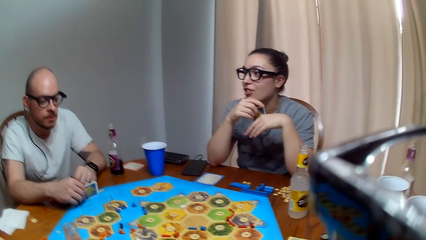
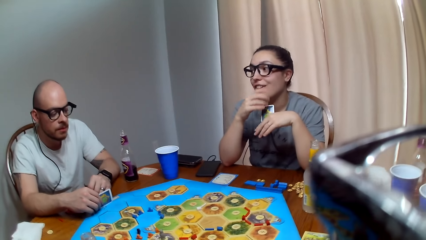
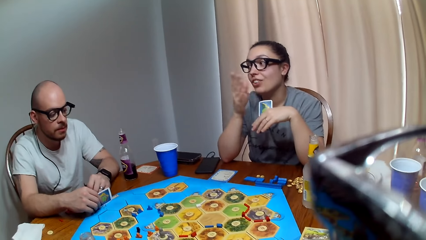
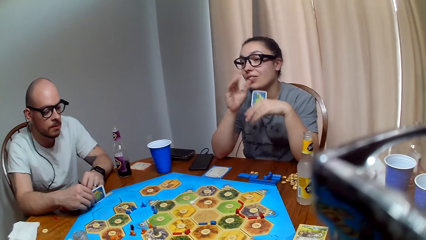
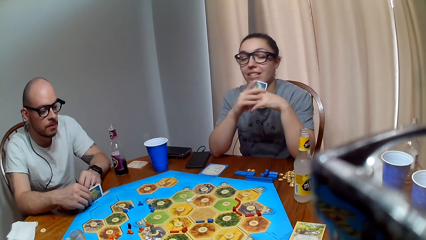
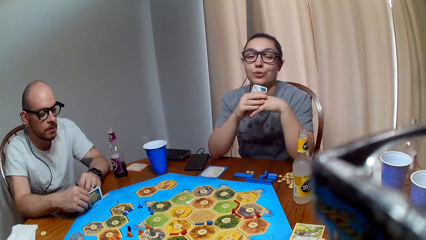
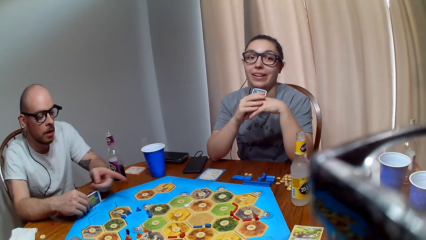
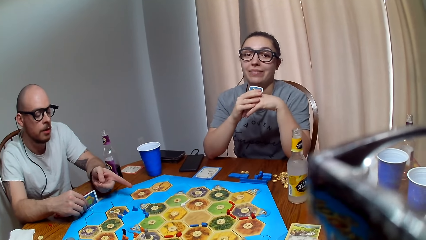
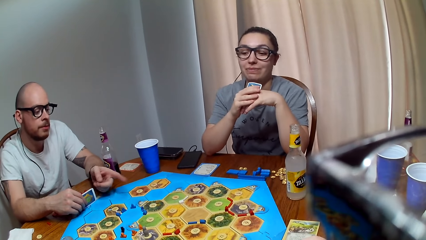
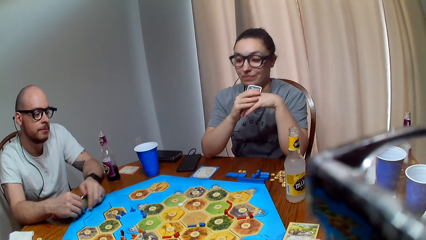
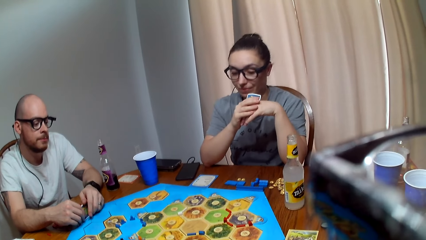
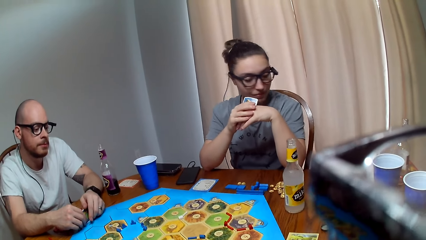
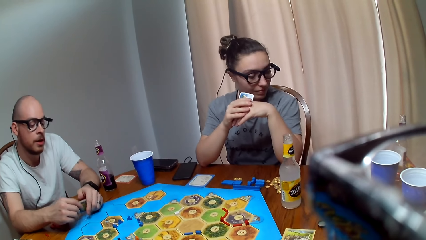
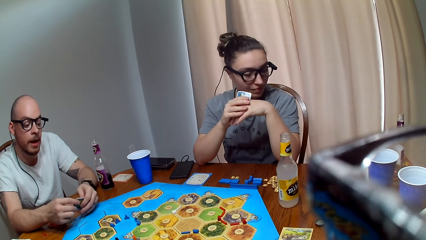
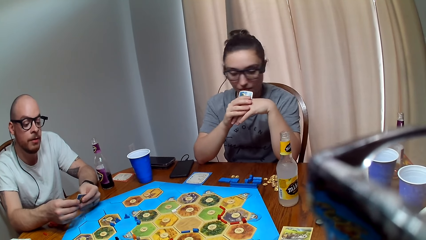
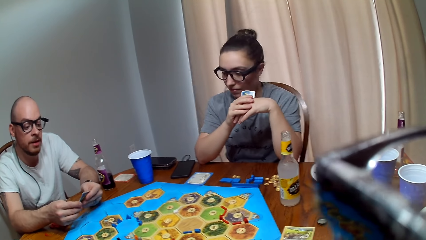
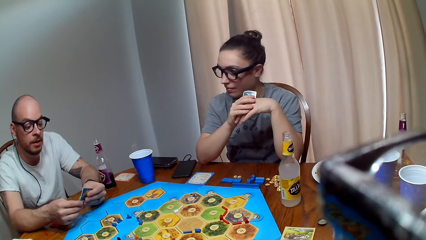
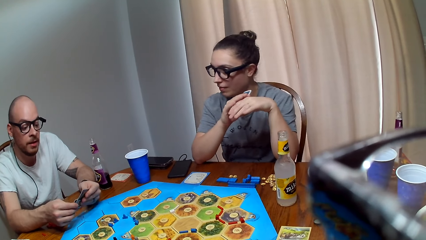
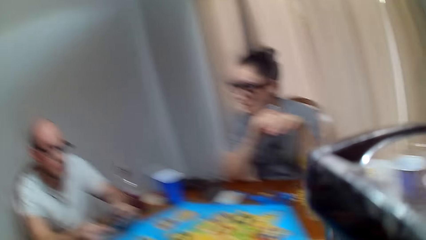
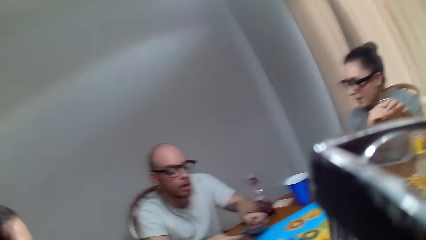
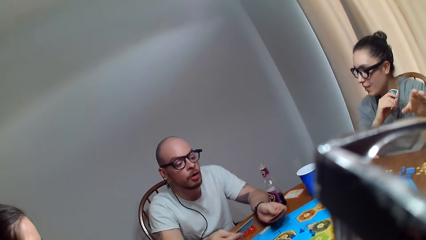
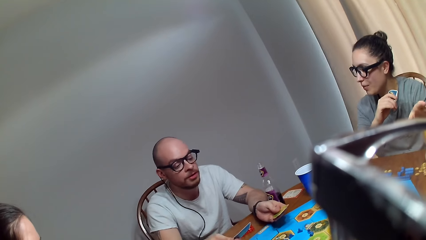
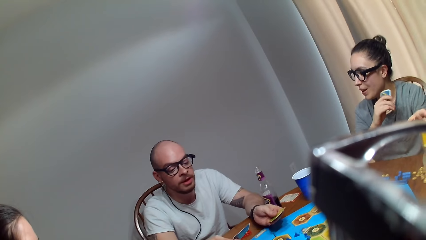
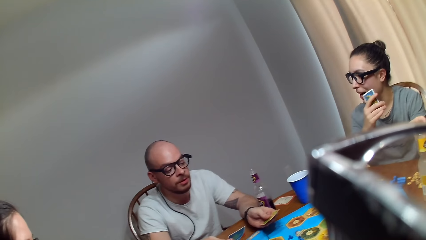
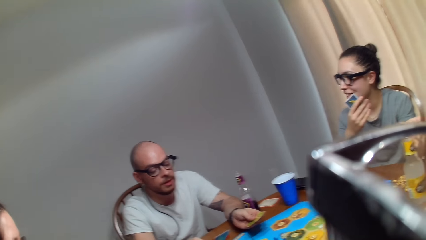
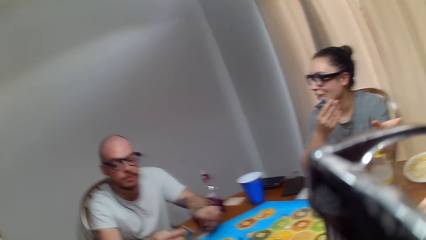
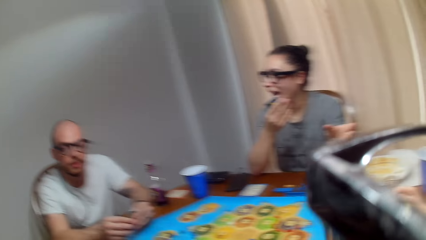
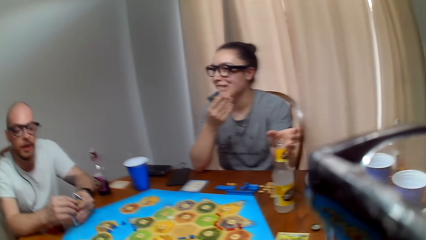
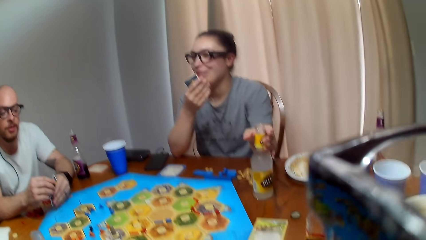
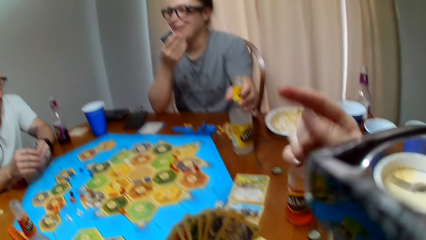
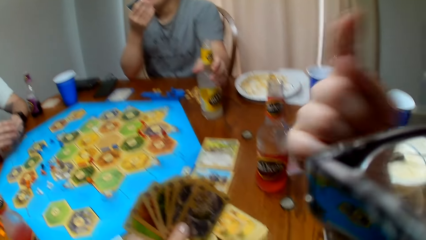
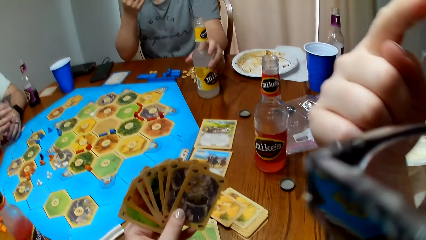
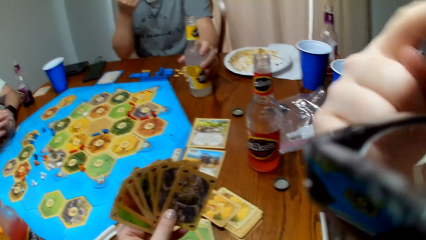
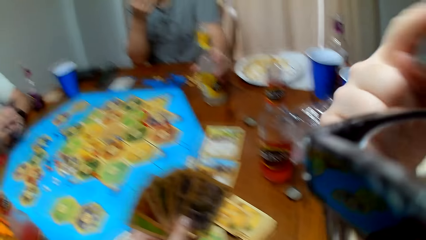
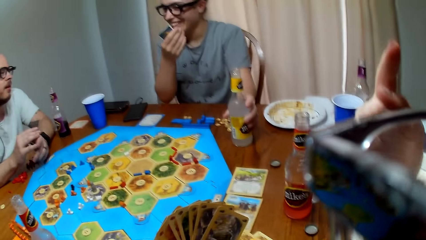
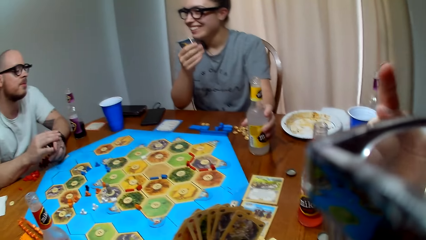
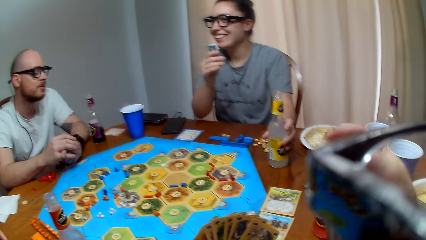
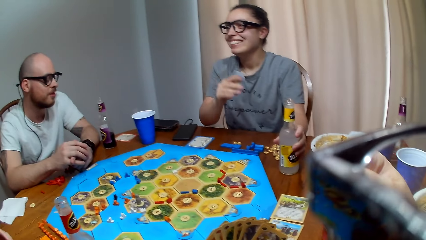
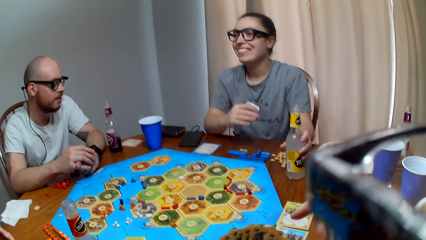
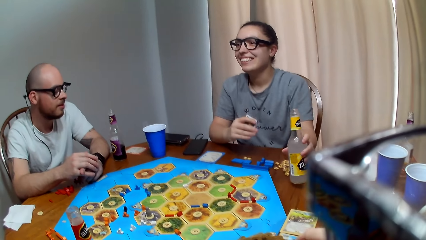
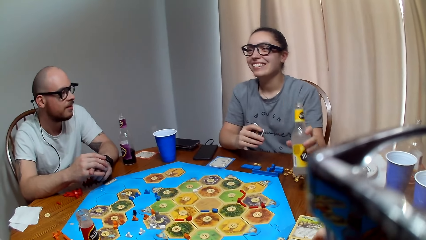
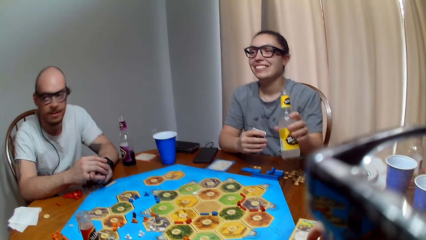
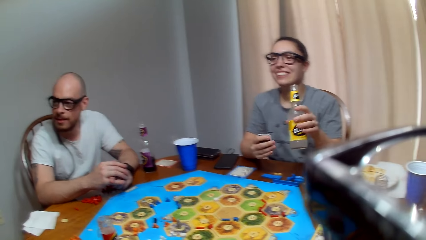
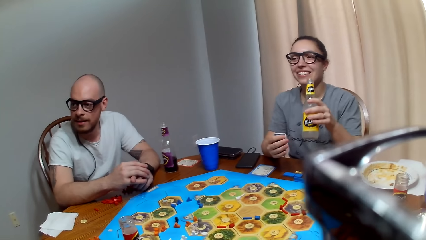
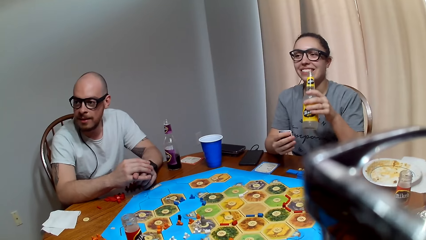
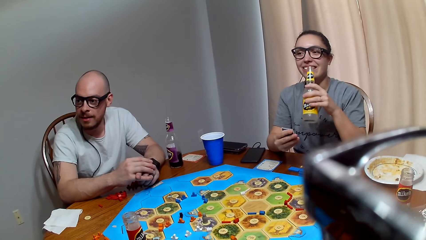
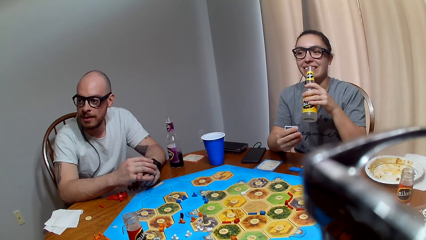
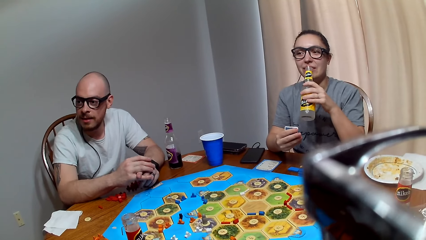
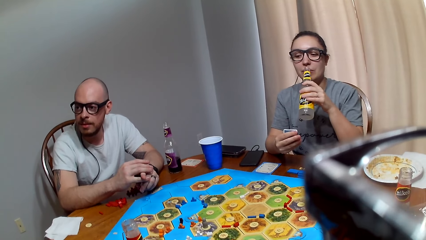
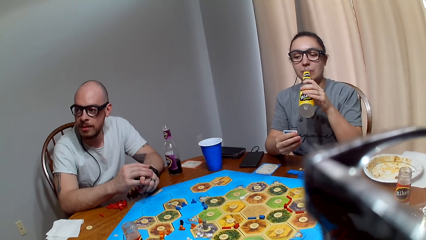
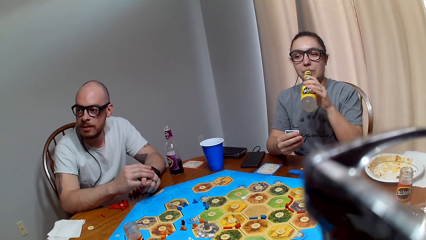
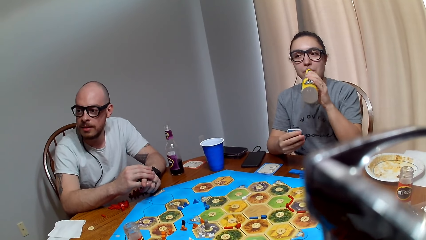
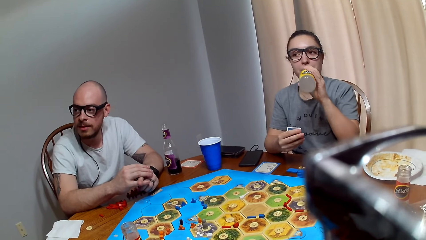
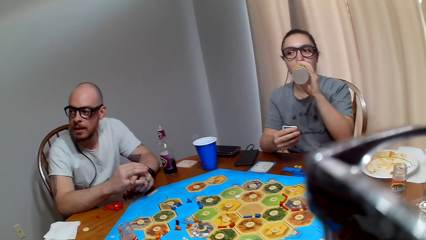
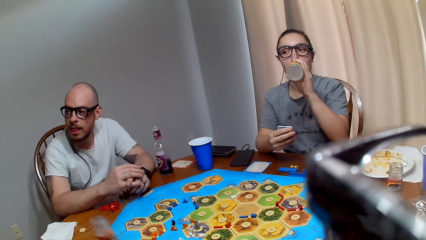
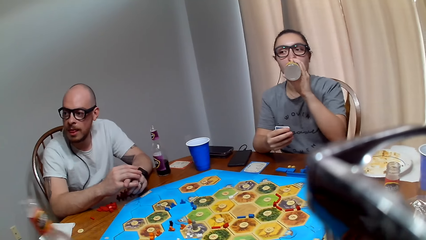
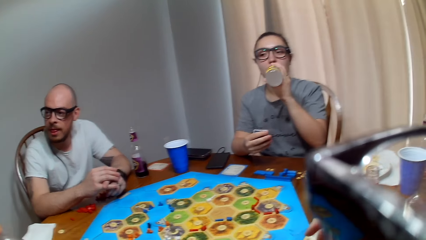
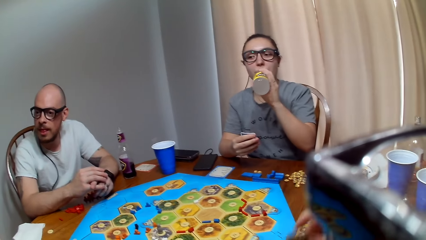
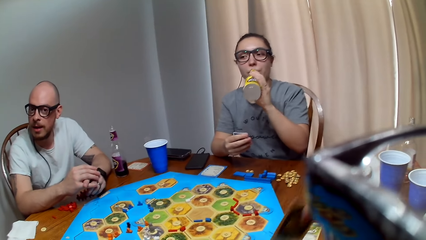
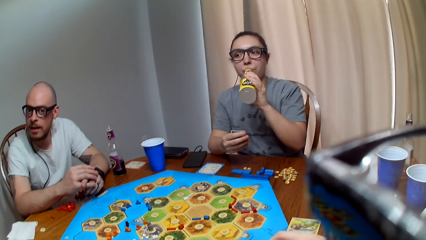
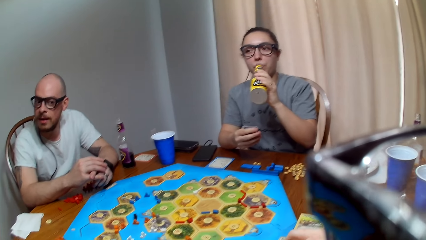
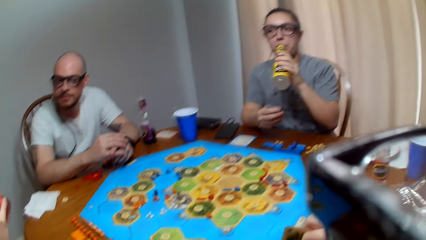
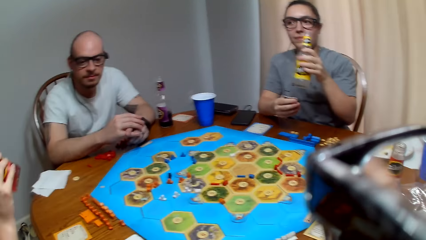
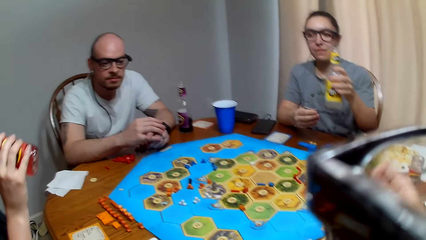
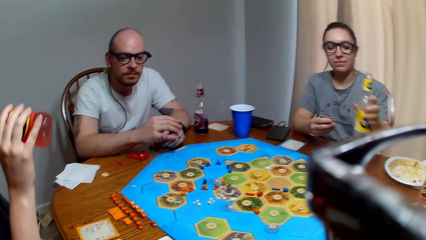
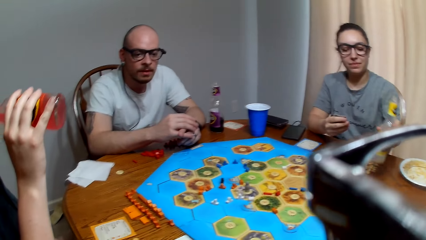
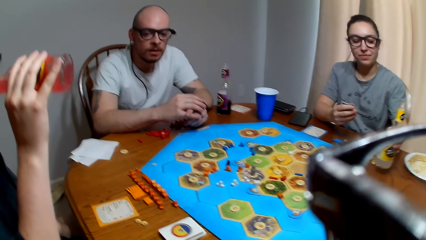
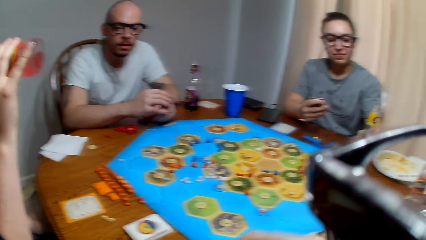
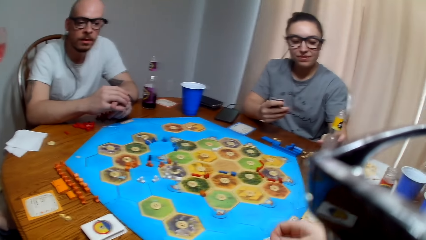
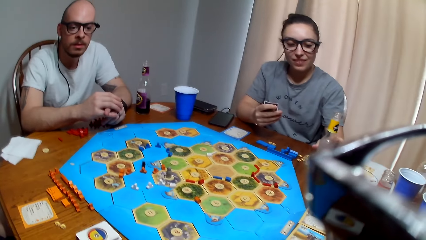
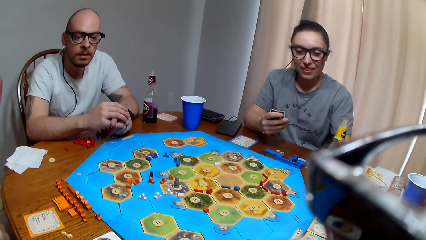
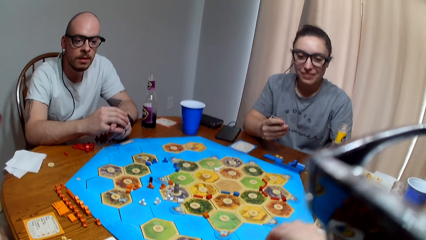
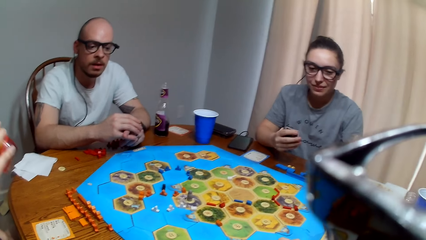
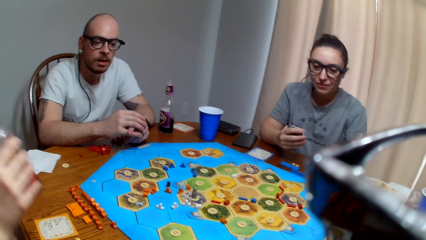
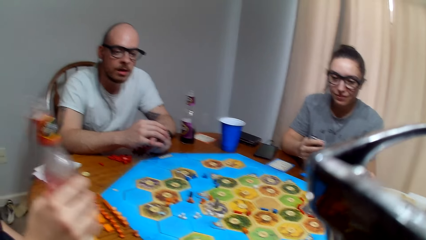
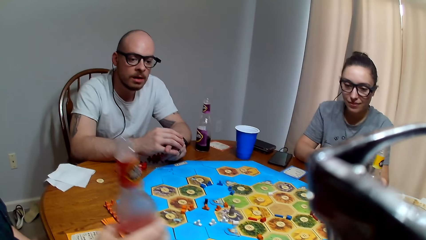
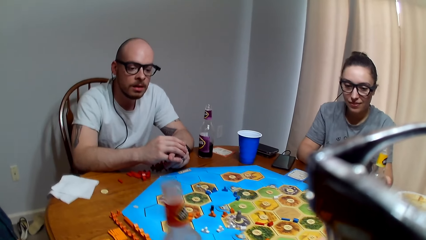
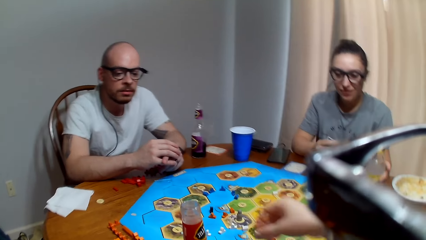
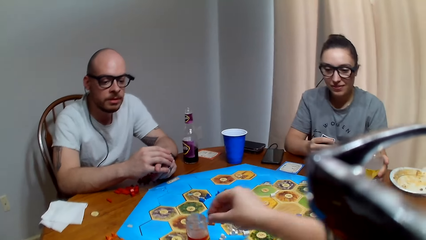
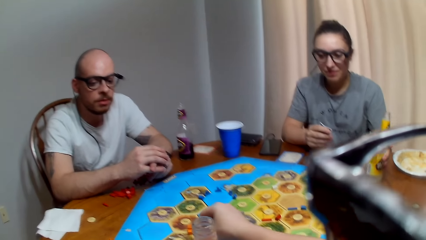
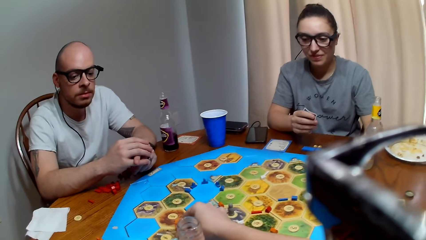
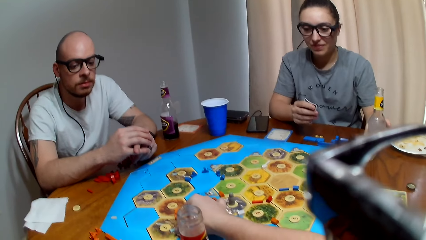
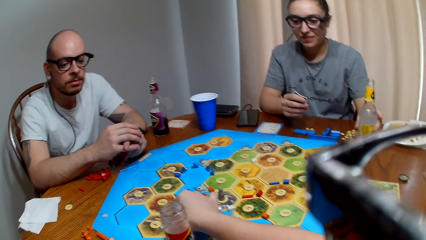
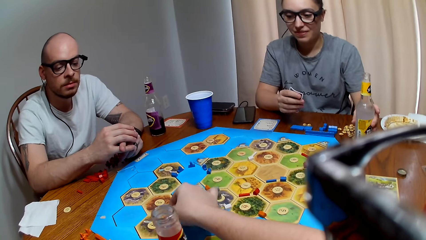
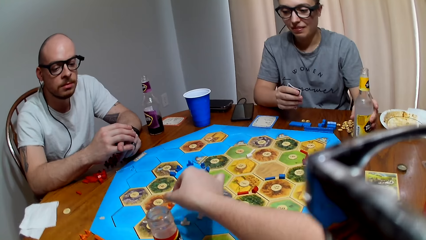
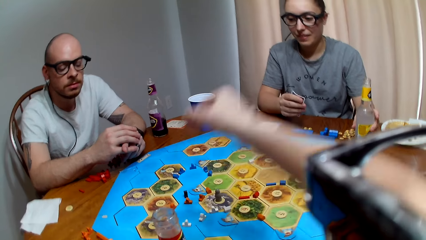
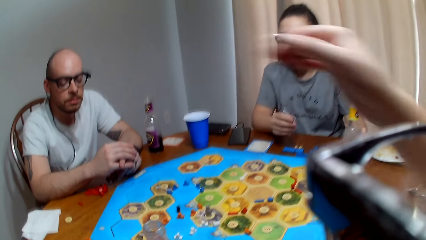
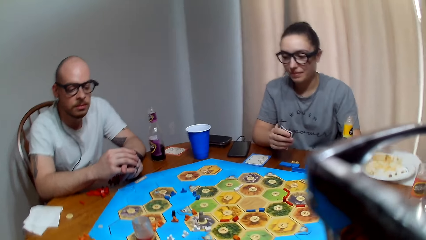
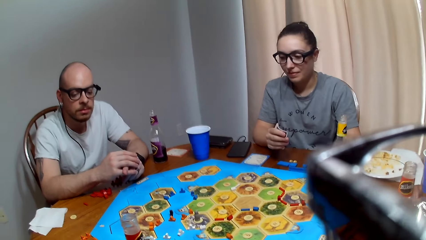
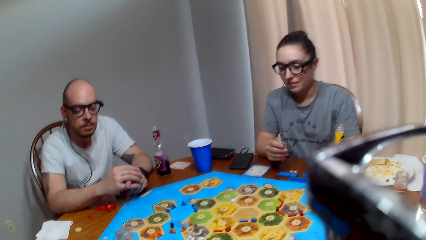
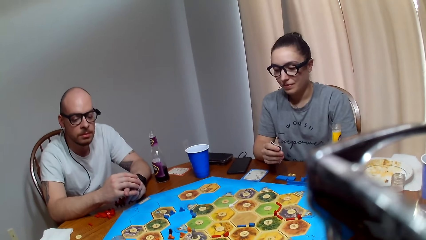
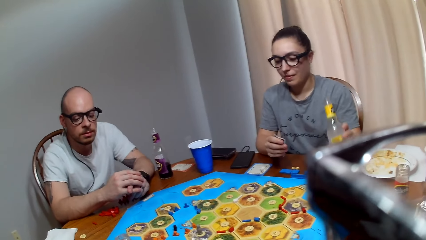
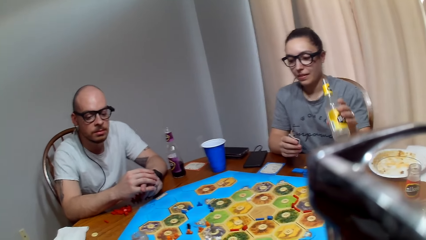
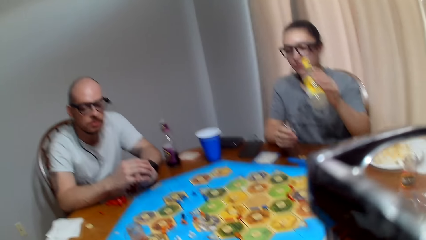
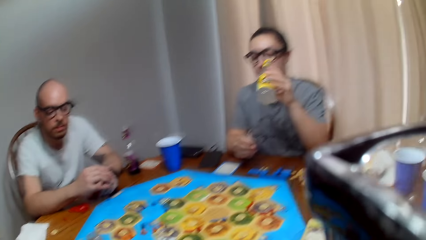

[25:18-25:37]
A woman speaks to a man. The man points at the board. The camera wearer talks to the man. The man responds to the camera wearer. The camera wearer speaks to the man. The woman speaks to the man. The woman holds the bottle of juice. The camera wearer taps her finger on her head. The man speaks to the woman. The woman lifts the bottle from the table. The woman takes the juice. The camera wearer speaks. Another woman takes juice. The other woman drinks a beverage. The camera wearer makes a sound. The other woman places the bottle on the table. The camera wearer places the peg on the game board. She speaks to the man.
